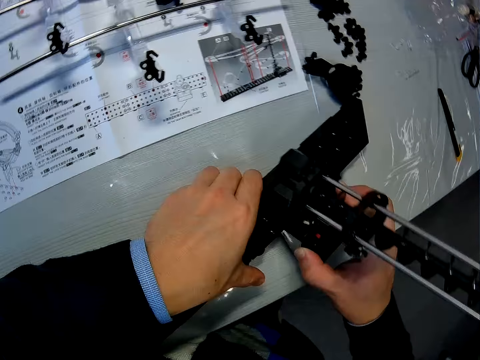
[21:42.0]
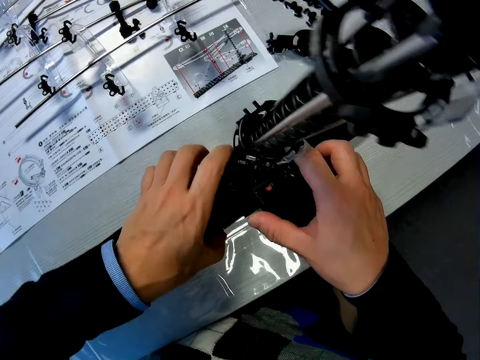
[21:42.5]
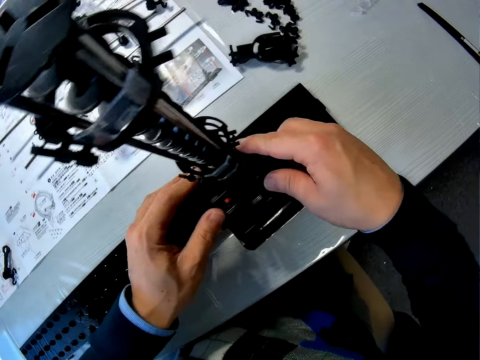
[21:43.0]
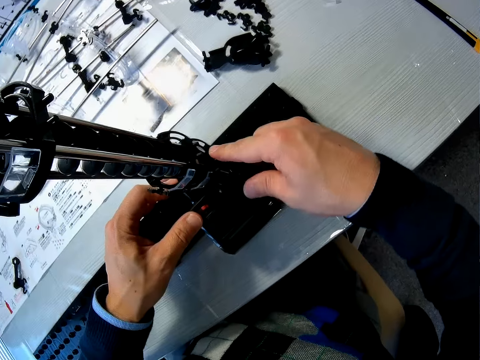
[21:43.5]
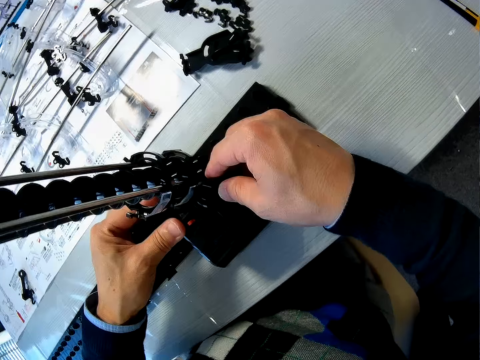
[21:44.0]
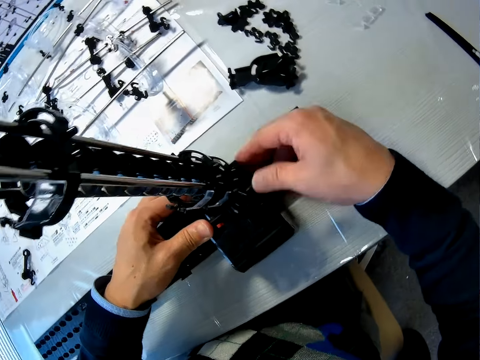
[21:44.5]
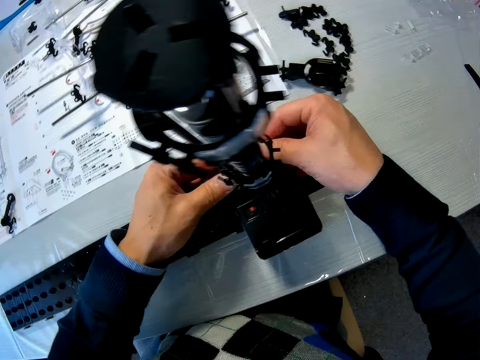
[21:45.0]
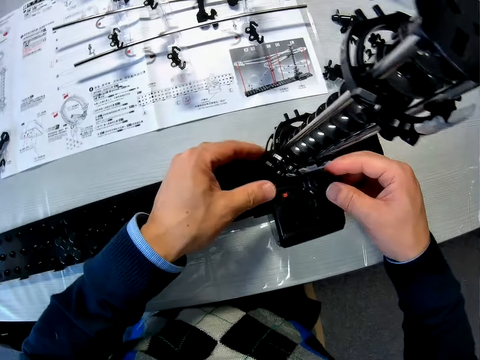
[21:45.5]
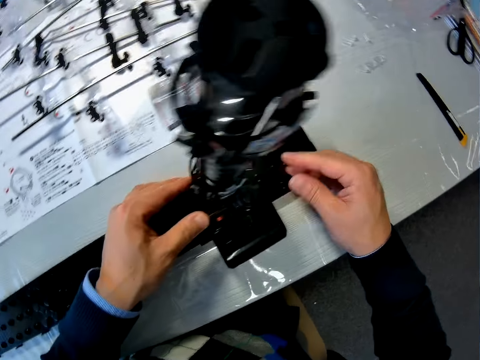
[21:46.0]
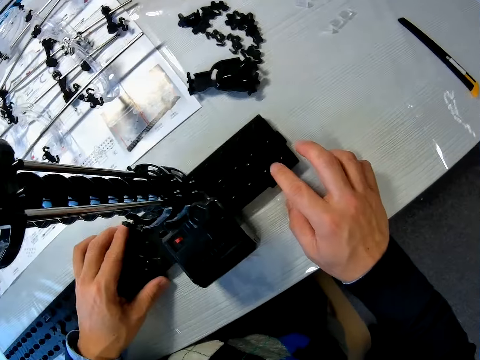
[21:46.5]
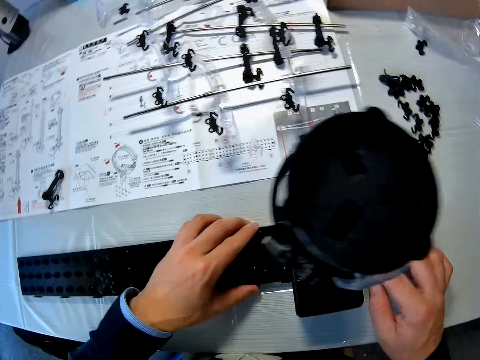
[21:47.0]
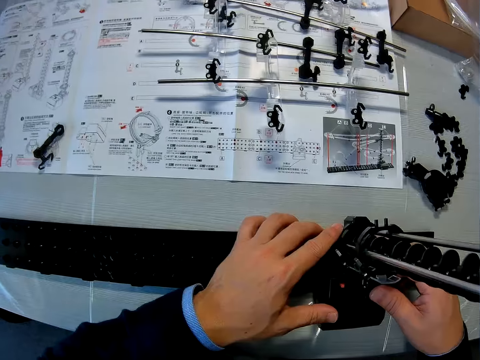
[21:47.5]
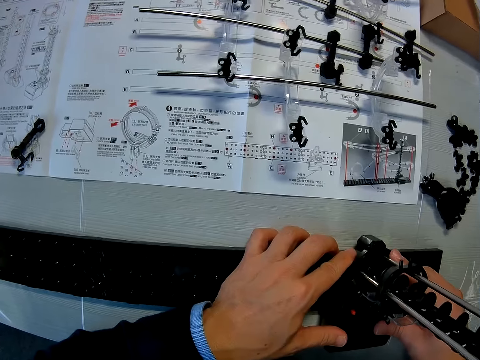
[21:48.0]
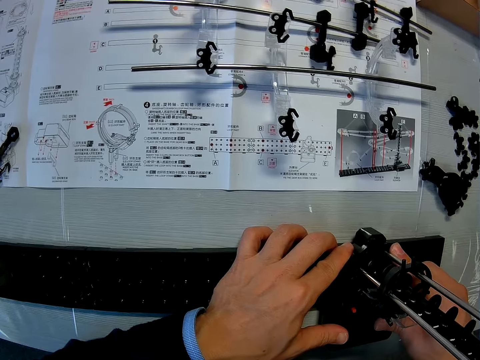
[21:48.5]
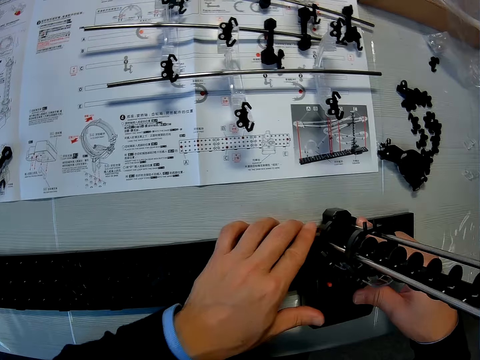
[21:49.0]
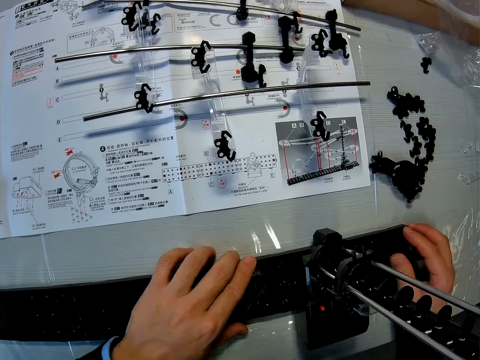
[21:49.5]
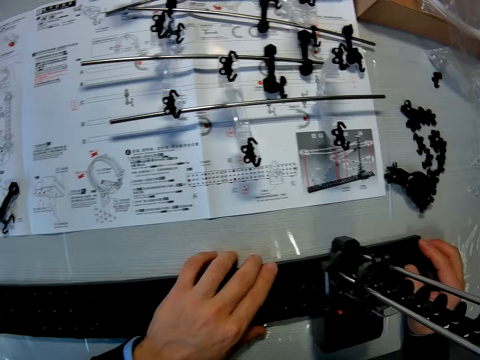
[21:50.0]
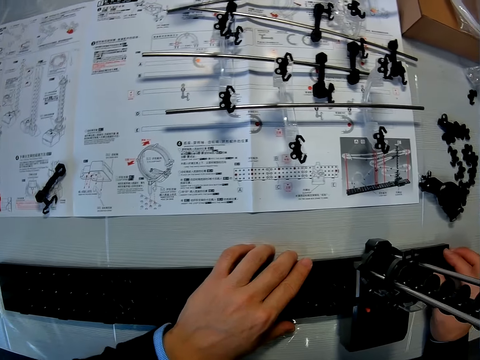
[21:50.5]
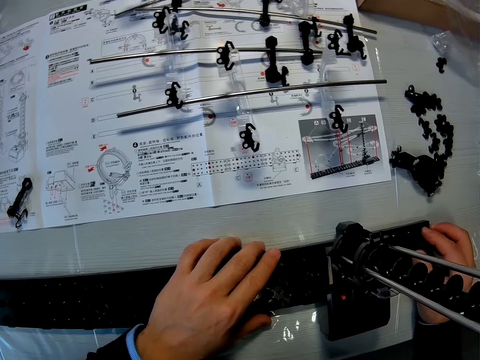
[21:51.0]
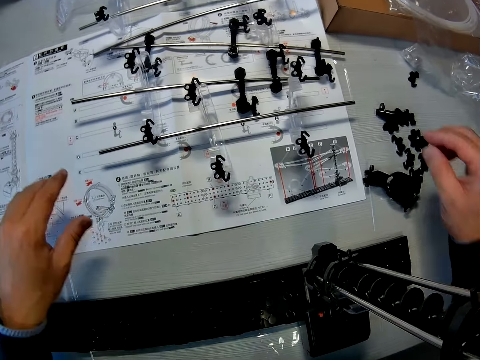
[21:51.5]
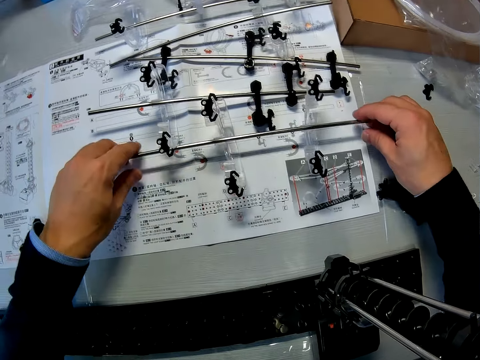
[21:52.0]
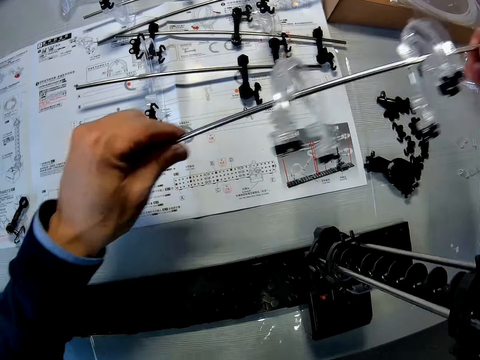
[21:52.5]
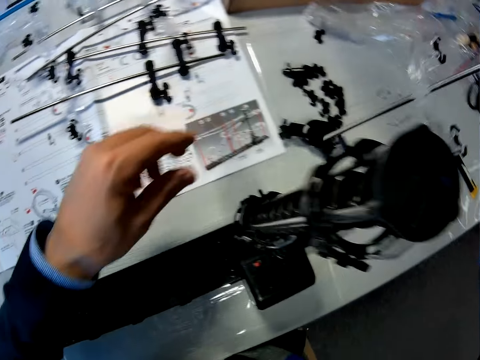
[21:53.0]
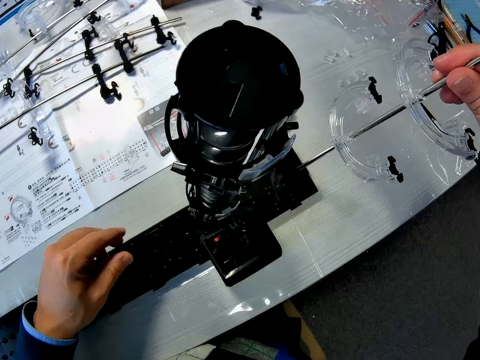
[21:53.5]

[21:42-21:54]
The camera wearer puts the base on the table. They press the elevator stand against the base. They fix a space rail part. They hold the base with both hands. They pick up a shaft with elevators from the table with both hands.

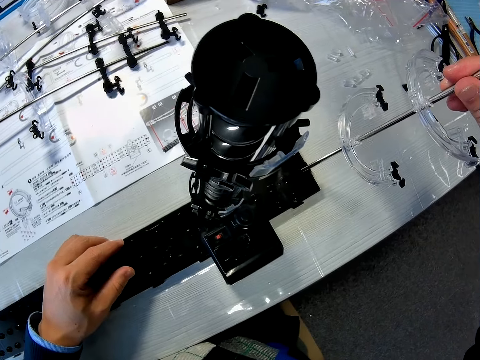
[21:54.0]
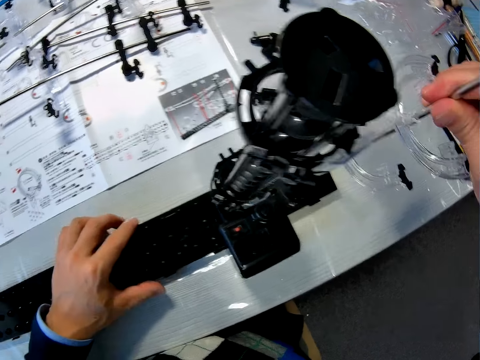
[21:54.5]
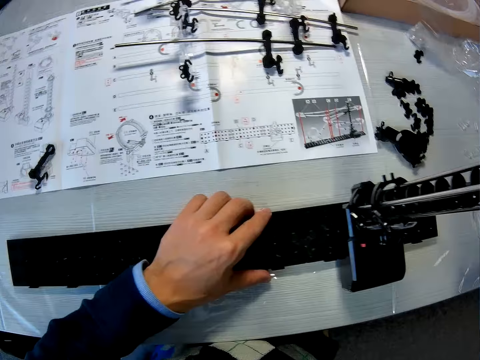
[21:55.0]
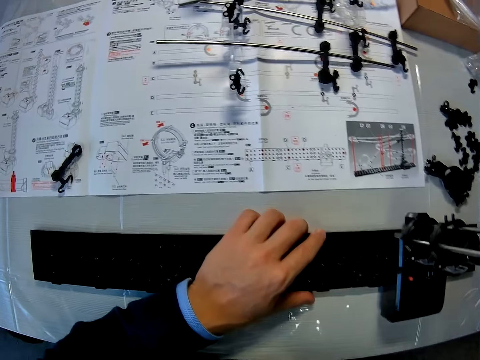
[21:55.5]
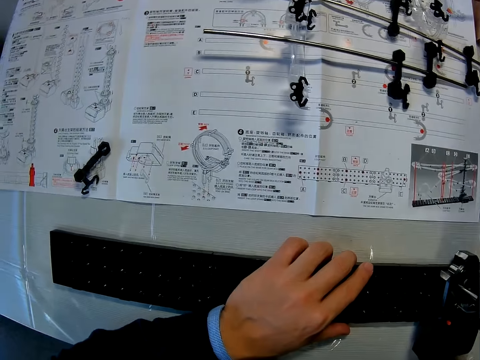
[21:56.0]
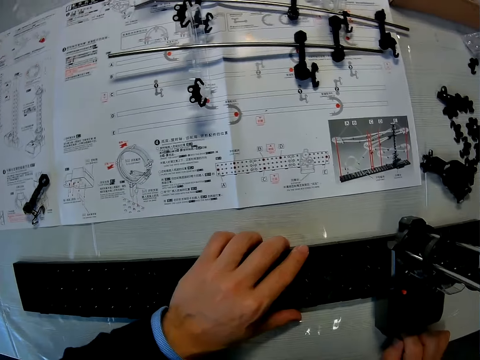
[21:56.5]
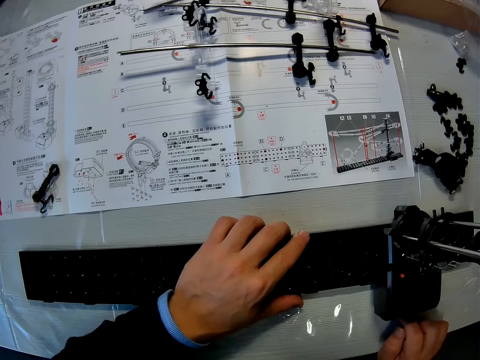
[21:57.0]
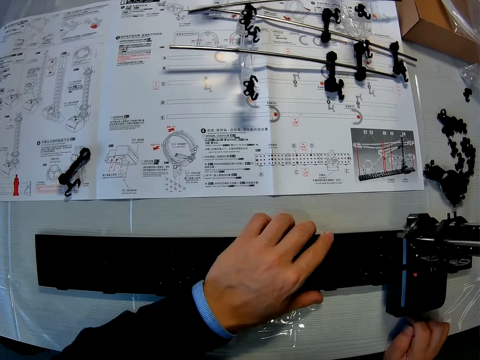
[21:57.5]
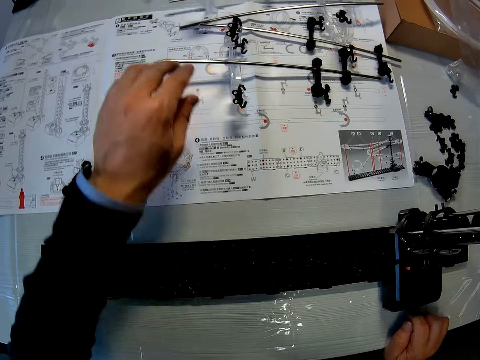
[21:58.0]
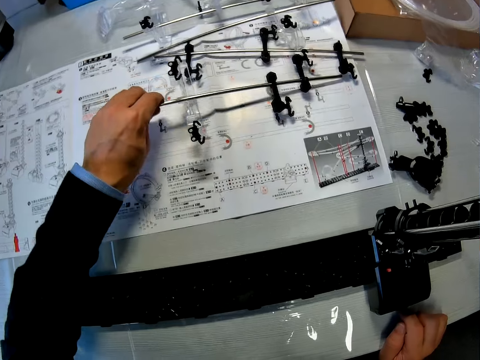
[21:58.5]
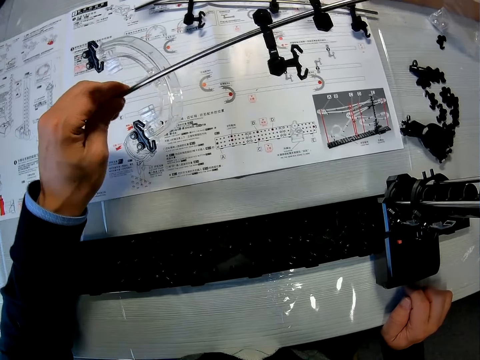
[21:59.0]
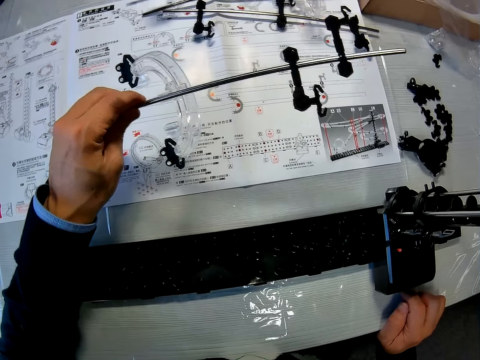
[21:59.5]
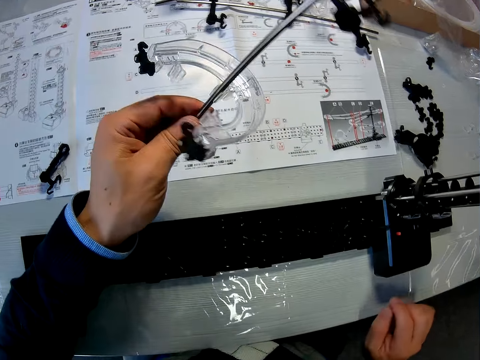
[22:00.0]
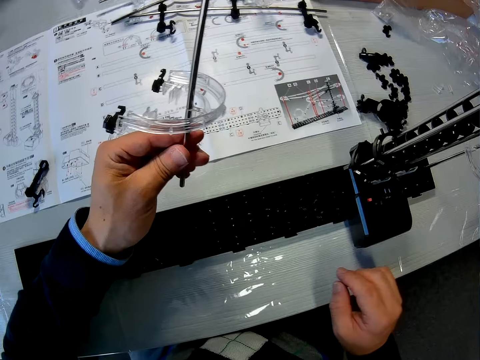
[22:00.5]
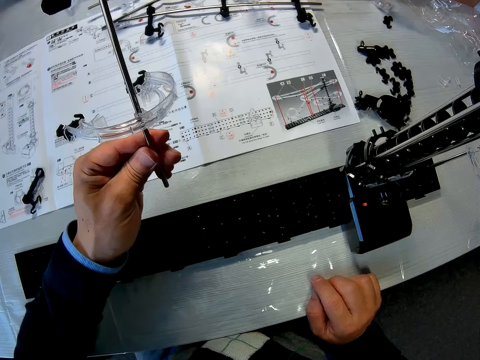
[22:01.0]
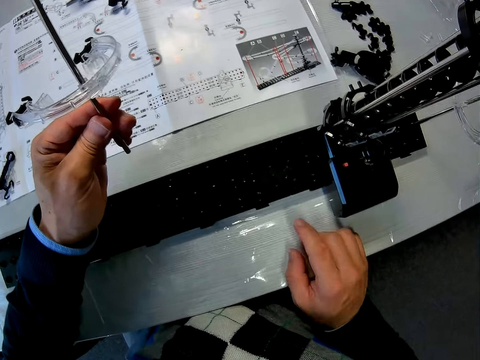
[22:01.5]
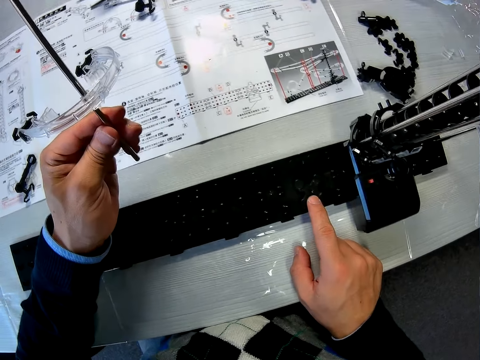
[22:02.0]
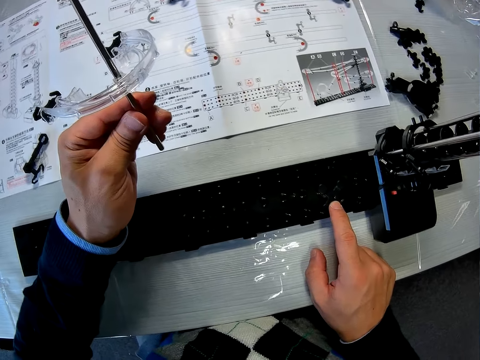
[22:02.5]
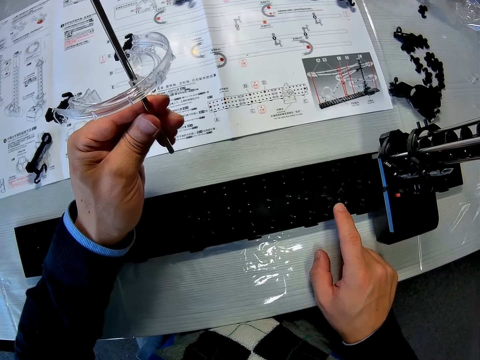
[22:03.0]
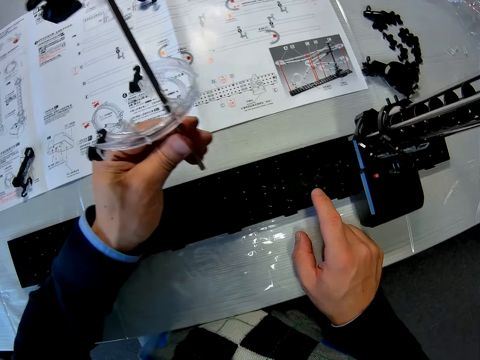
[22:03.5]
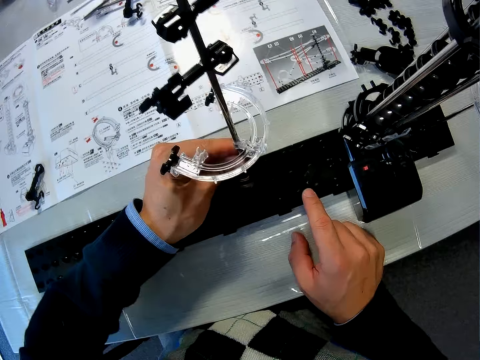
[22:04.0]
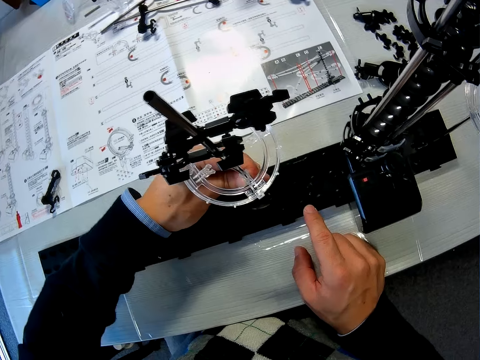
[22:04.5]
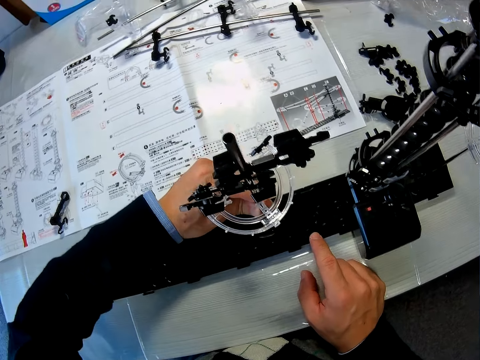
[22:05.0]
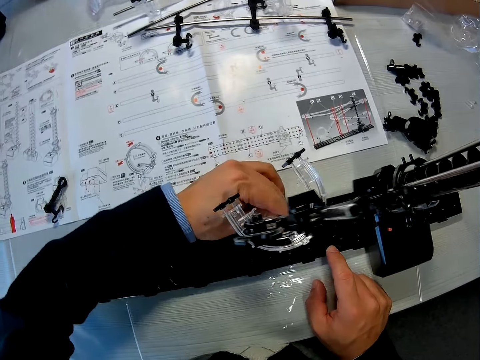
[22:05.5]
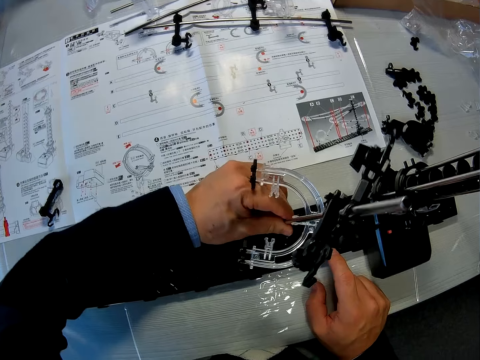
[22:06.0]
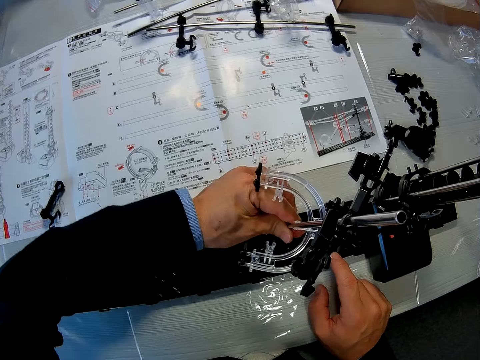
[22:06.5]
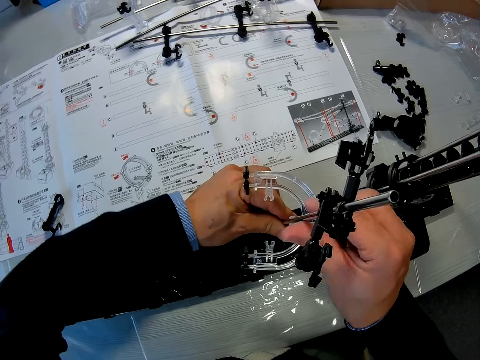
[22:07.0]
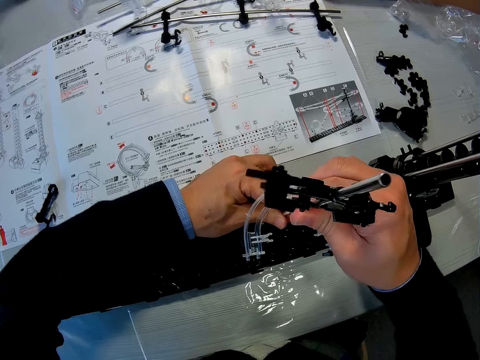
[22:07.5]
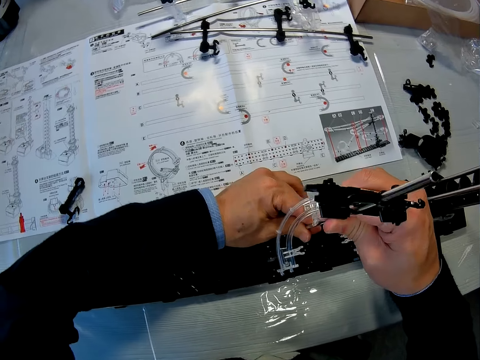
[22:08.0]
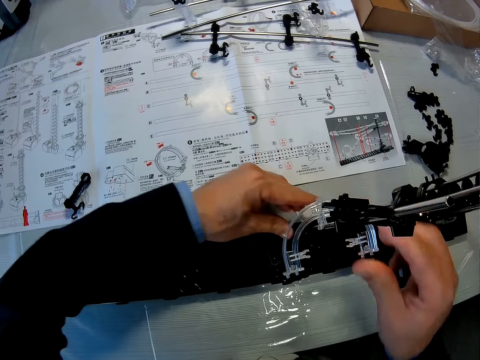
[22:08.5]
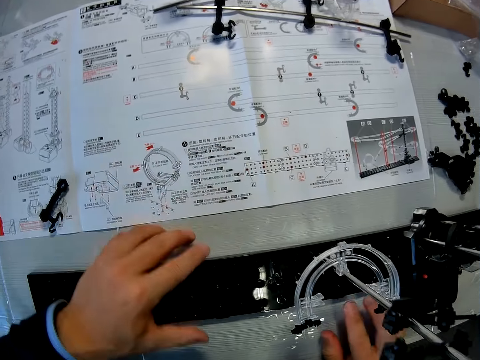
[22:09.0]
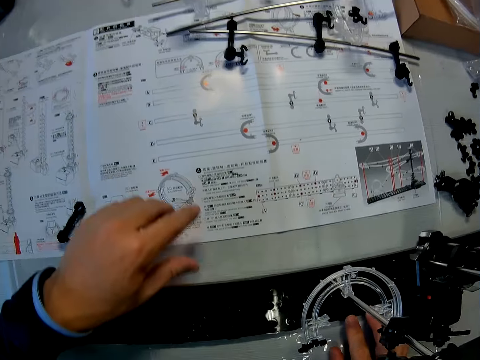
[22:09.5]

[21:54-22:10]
The camera wearer fits the shaft with elevator into the base. He stares at the manual on the table. He picks up another shaft with elevator or space rail part from the table with his left hand. He stares at the space rail part and touches the space rail part. He fits the shaft with elevator in his left hand into the base. He fits the shaft with elevator into the base with both hands.
